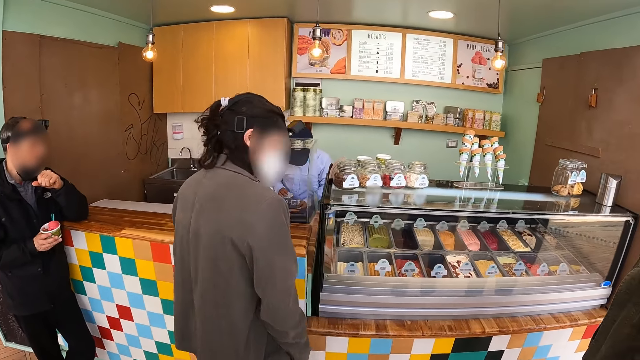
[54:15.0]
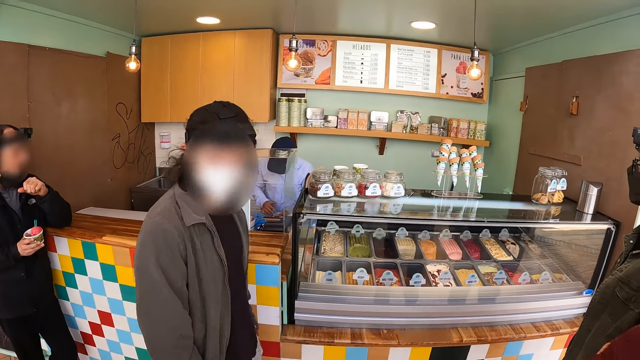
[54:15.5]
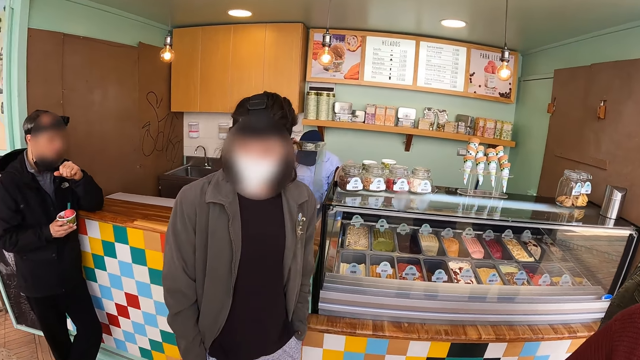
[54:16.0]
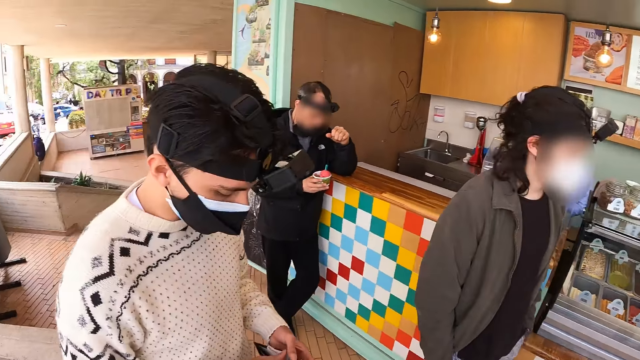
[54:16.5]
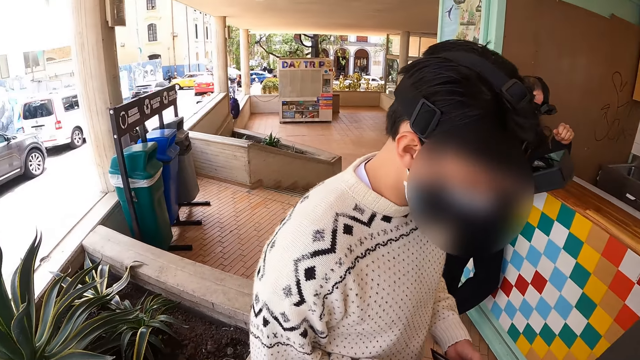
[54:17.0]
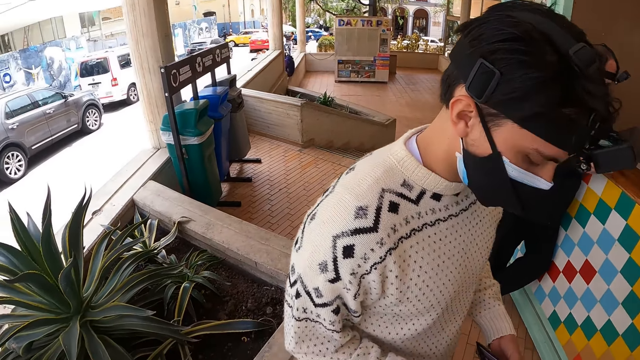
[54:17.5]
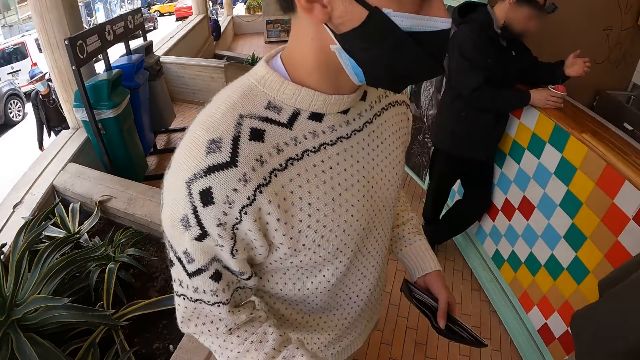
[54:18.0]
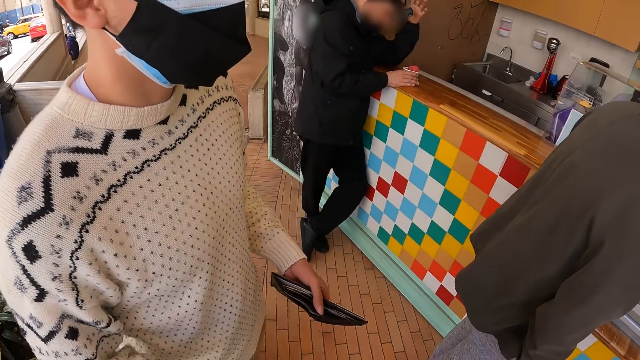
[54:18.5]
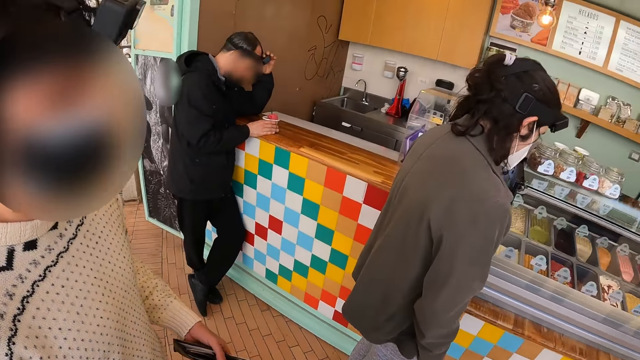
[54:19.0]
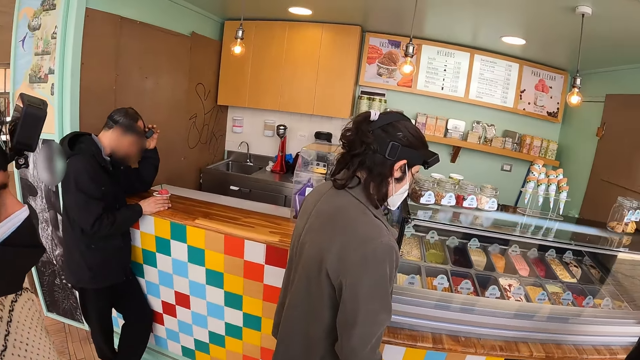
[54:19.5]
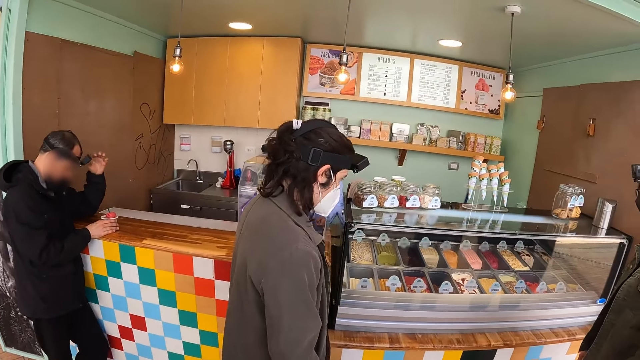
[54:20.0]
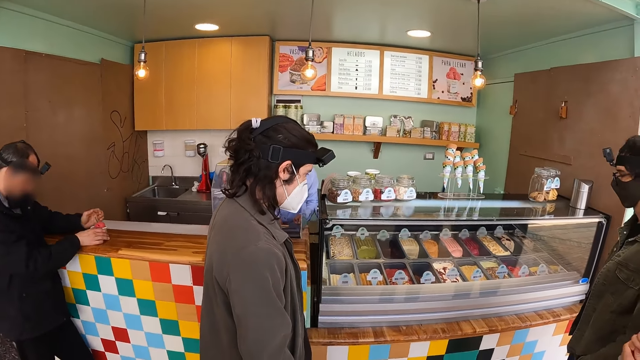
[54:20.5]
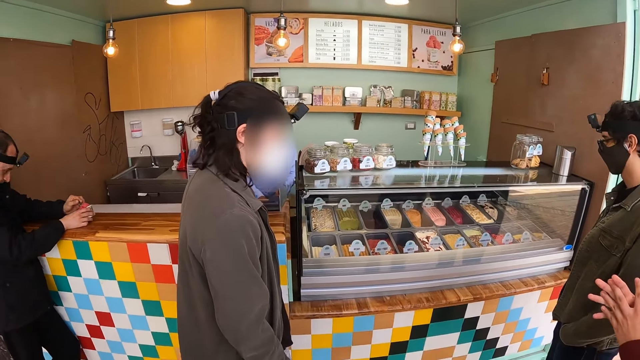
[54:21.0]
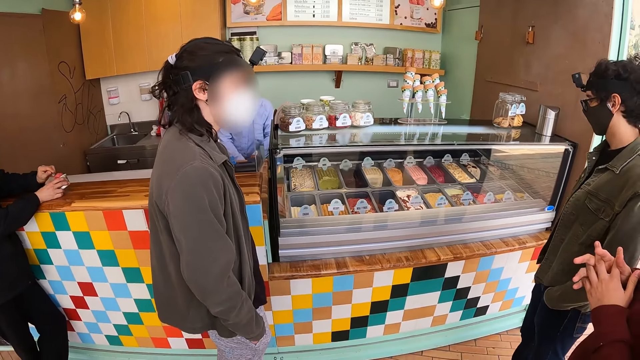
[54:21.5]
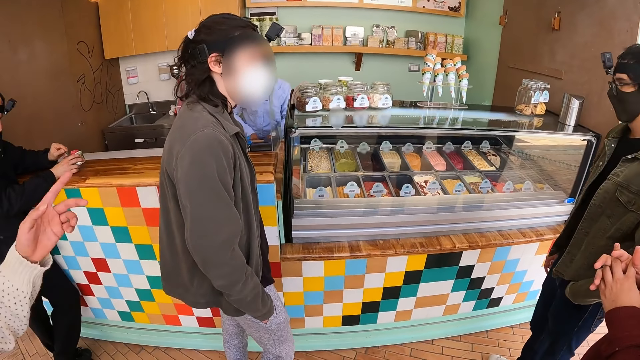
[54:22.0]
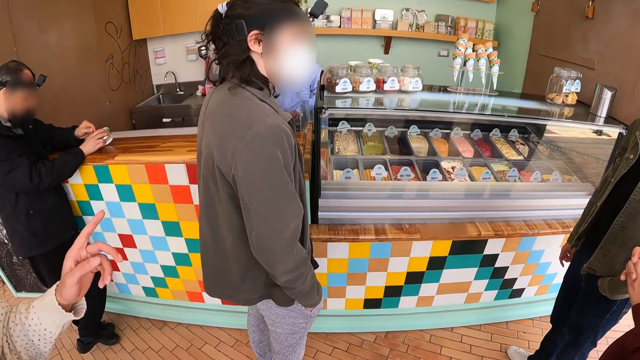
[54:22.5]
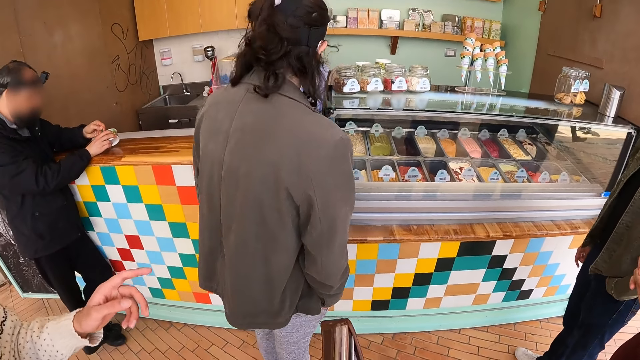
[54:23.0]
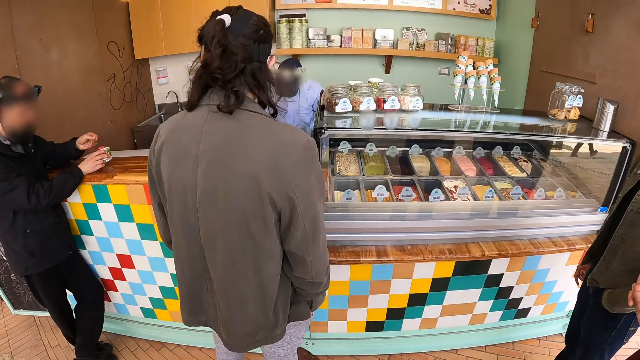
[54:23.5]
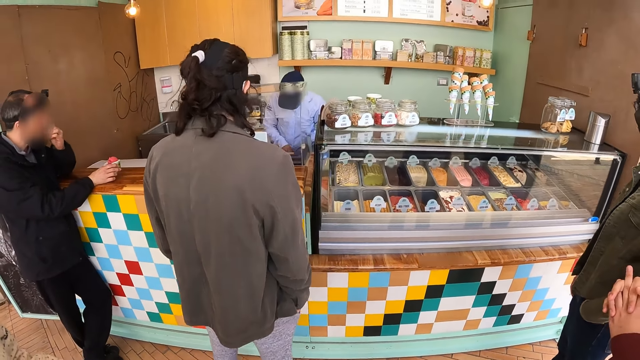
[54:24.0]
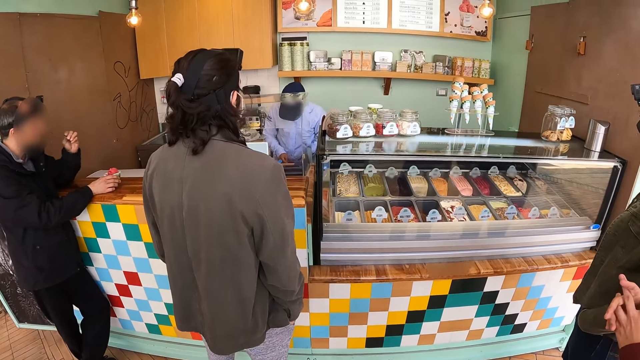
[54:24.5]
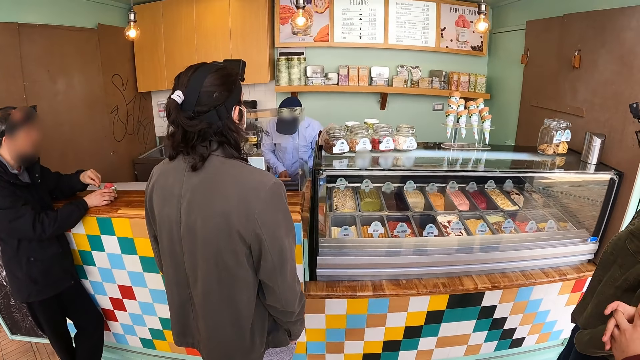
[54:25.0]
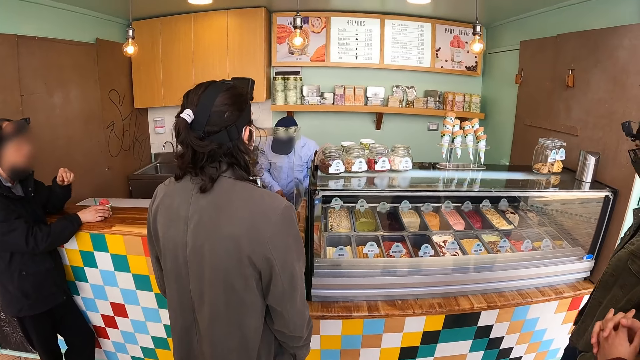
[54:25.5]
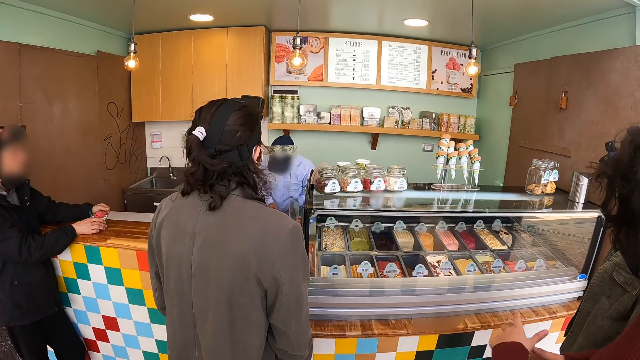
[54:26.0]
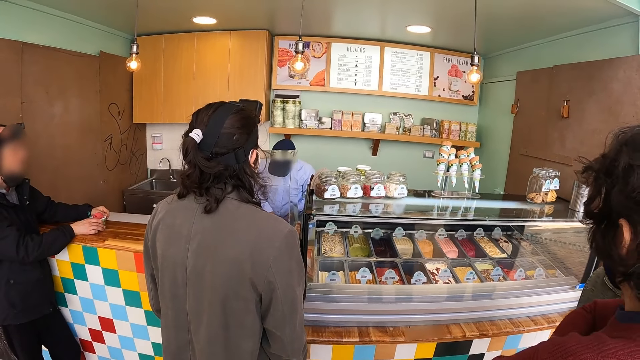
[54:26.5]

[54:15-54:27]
The camera wearer moves the camera. A man gestures with his hand.

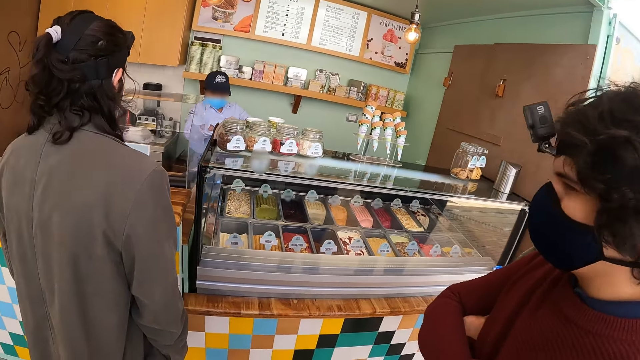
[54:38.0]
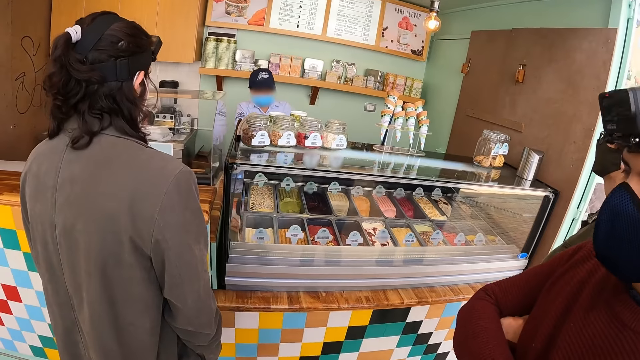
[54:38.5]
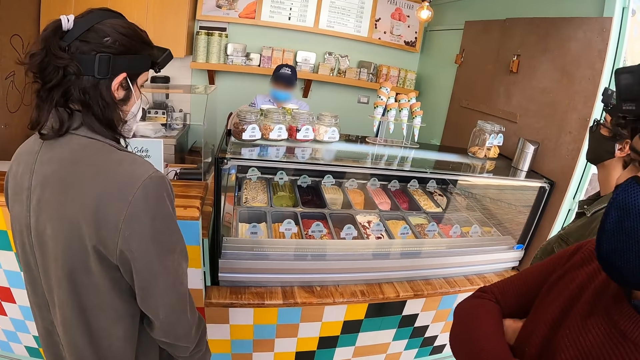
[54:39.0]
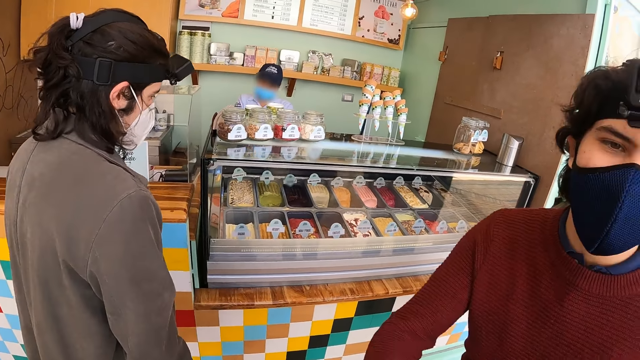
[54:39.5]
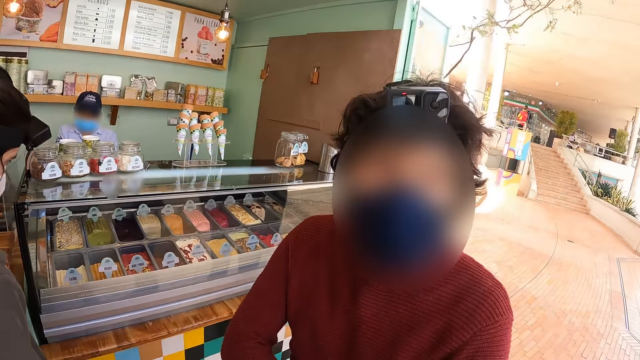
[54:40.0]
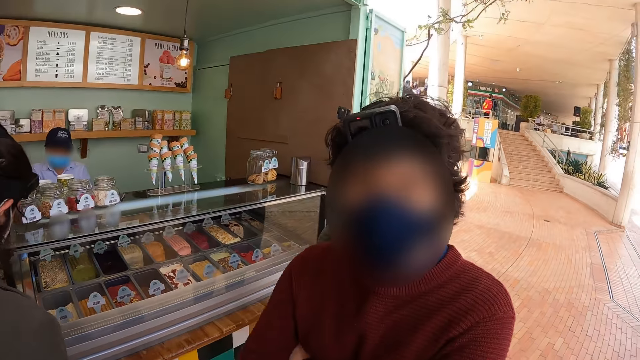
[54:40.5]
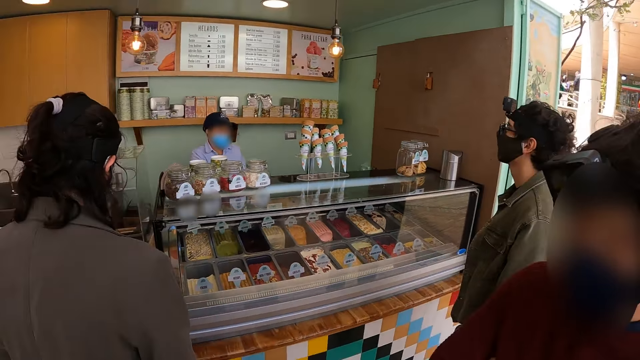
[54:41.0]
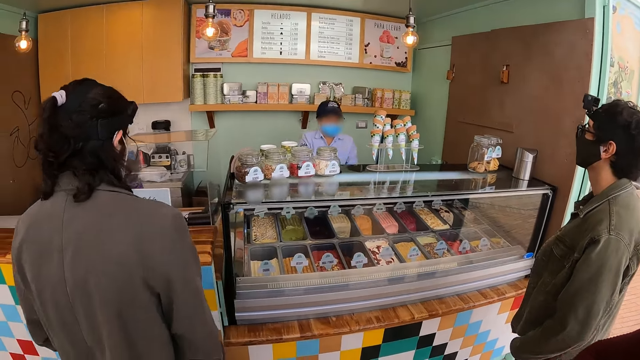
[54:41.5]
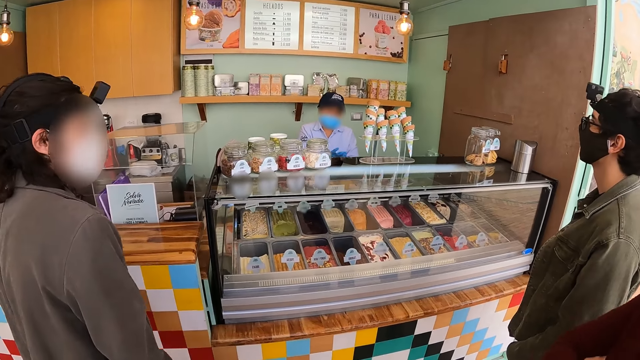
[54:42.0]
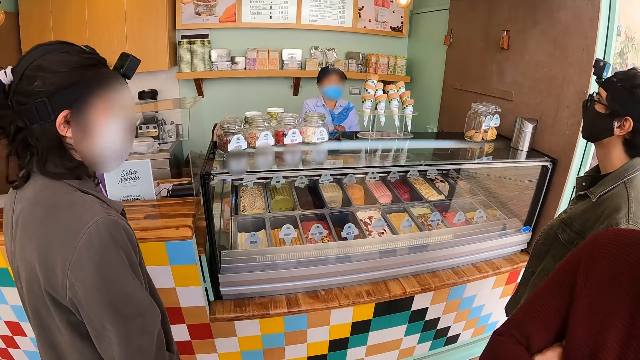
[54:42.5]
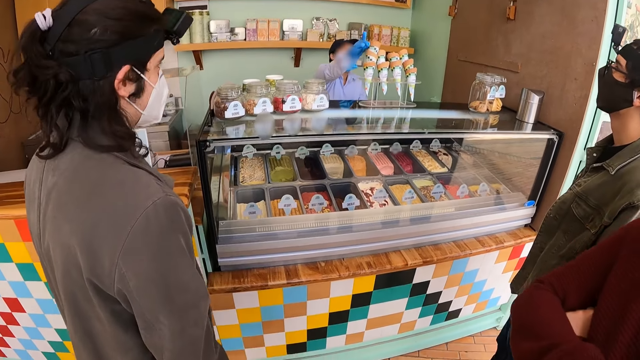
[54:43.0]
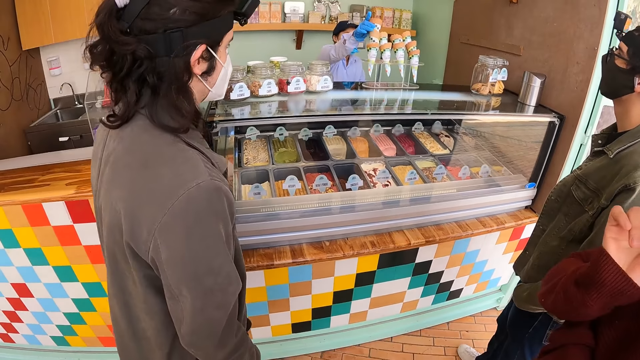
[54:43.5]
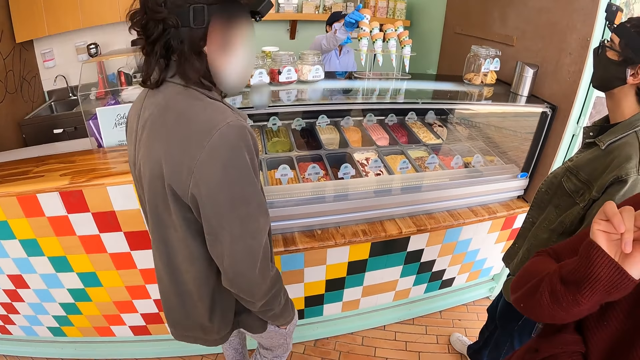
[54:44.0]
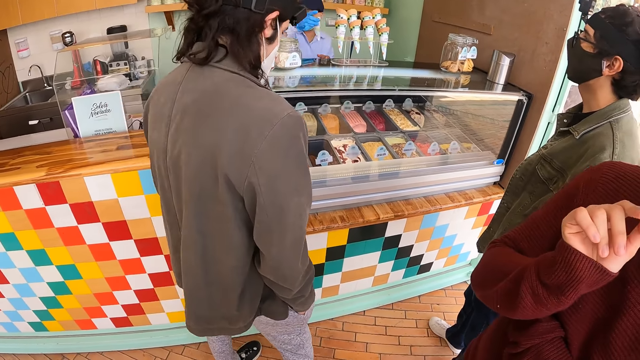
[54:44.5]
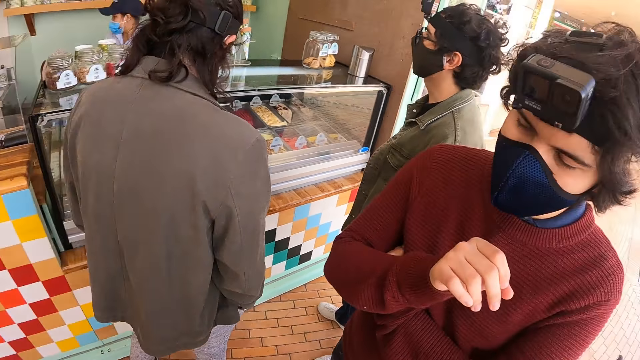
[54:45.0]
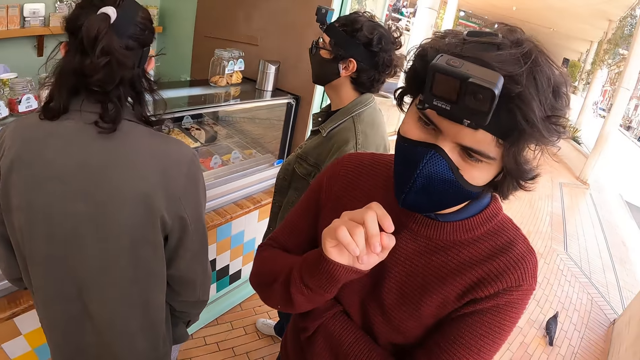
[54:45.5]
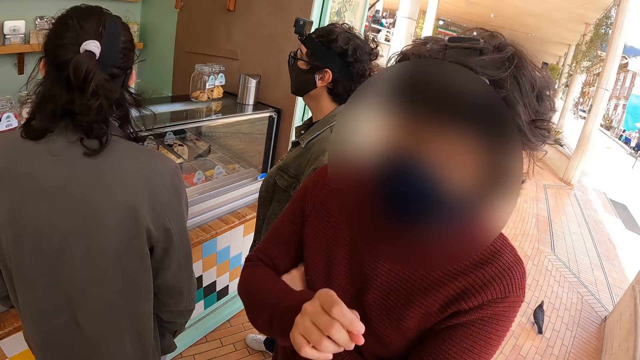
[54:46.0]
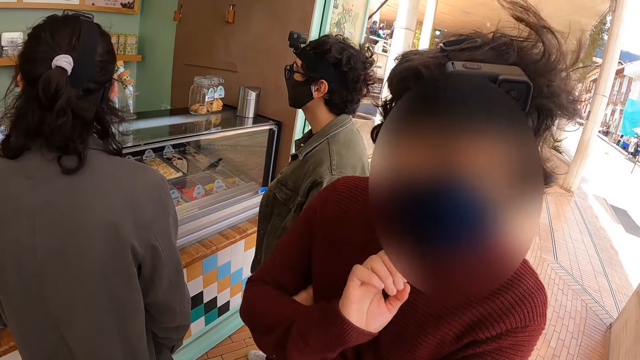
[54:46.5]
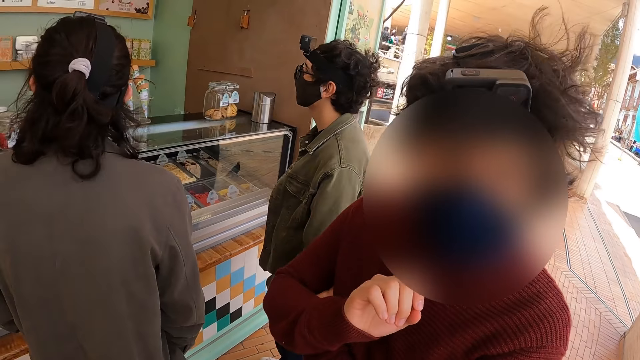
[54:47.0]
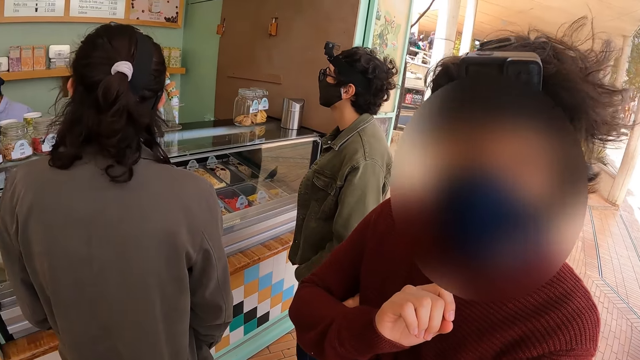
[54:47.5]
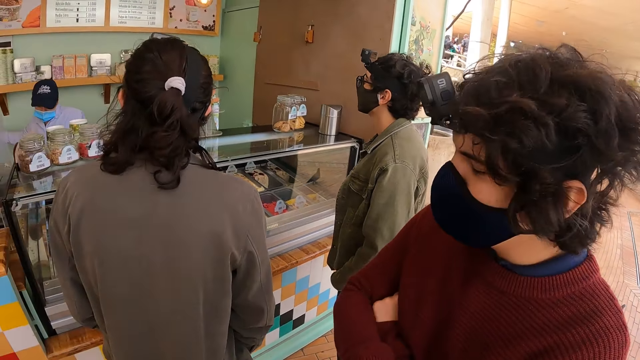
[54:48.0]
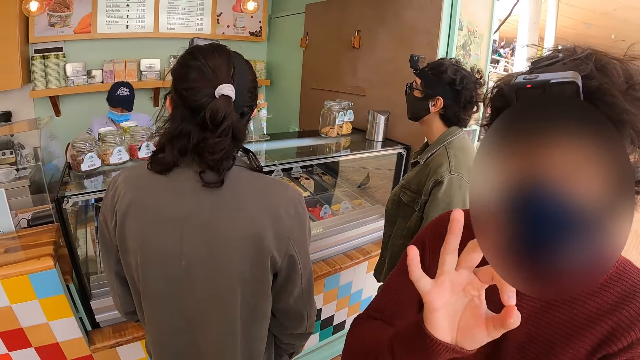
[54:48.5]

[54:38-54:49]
The camera wearer interacts with a man. They look around the ice cream parlor. The man gestures to the camera wearer.
